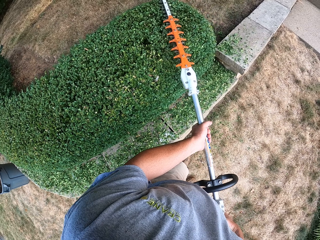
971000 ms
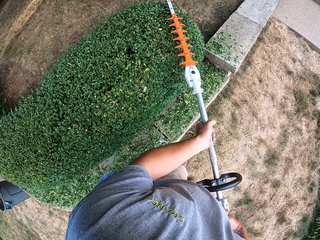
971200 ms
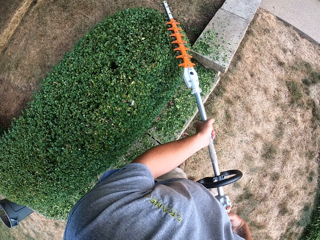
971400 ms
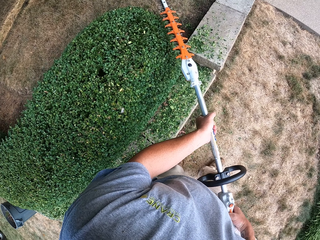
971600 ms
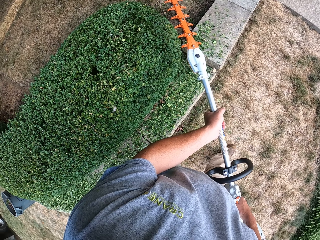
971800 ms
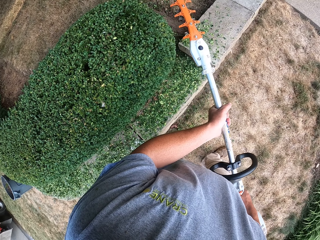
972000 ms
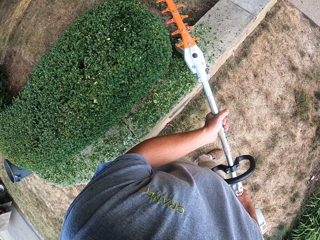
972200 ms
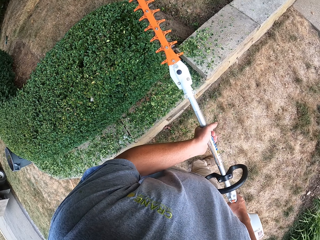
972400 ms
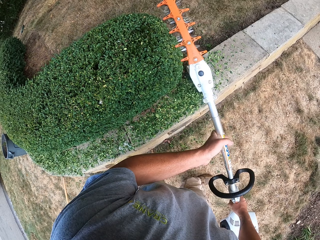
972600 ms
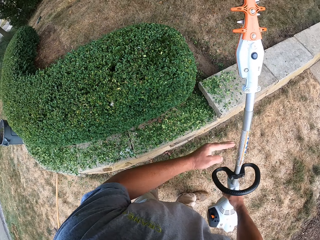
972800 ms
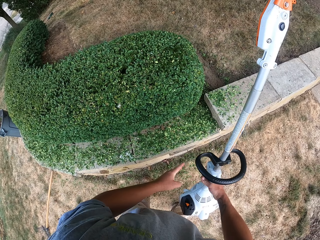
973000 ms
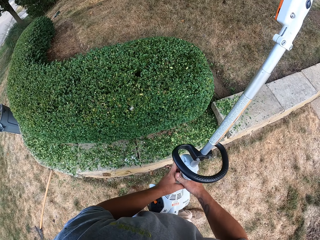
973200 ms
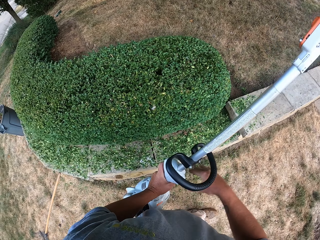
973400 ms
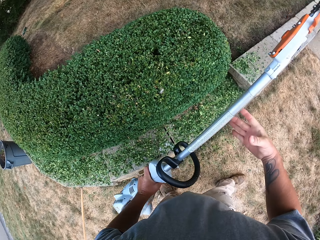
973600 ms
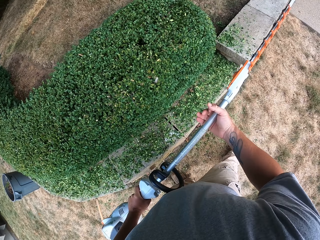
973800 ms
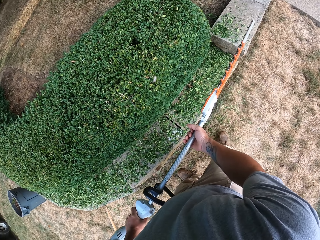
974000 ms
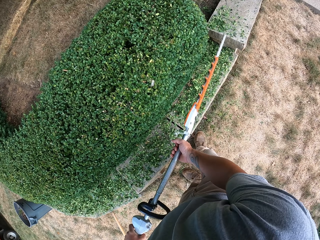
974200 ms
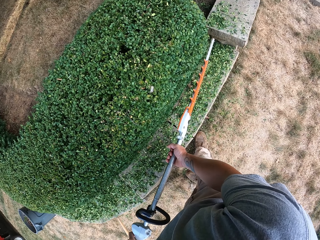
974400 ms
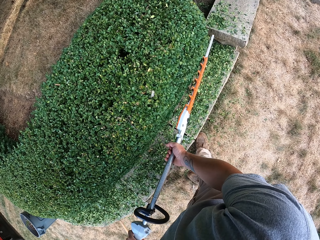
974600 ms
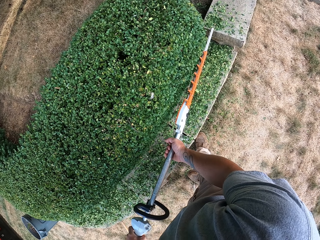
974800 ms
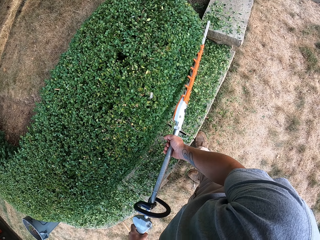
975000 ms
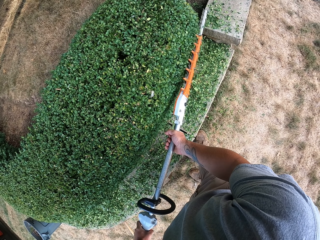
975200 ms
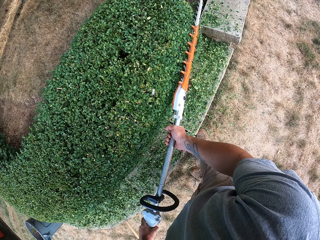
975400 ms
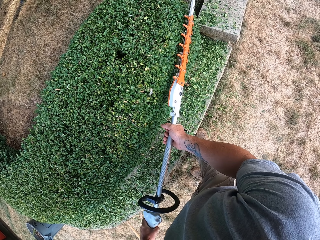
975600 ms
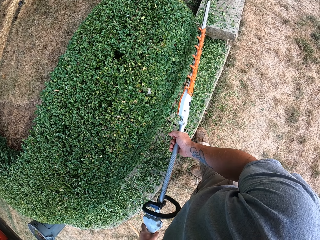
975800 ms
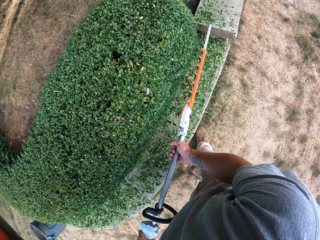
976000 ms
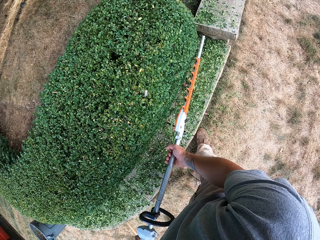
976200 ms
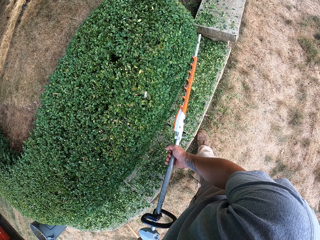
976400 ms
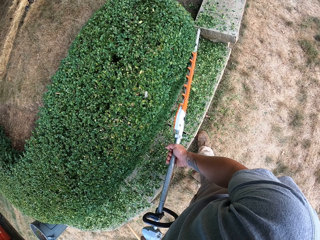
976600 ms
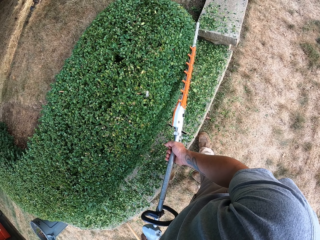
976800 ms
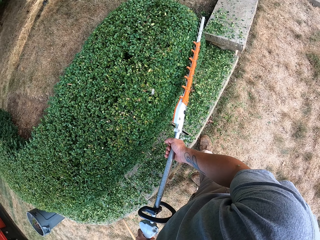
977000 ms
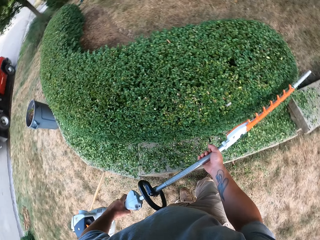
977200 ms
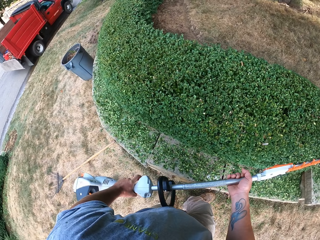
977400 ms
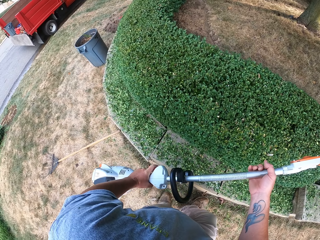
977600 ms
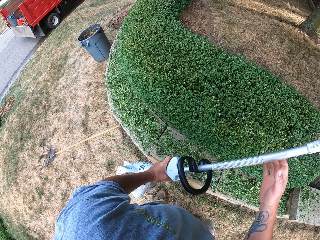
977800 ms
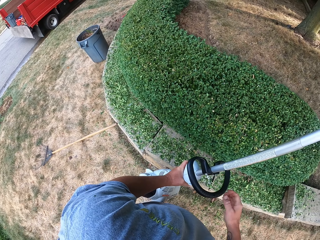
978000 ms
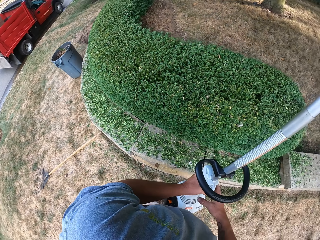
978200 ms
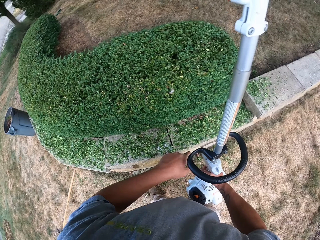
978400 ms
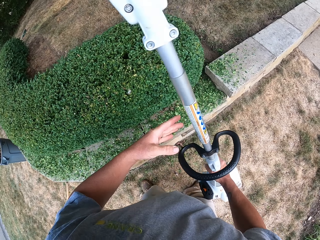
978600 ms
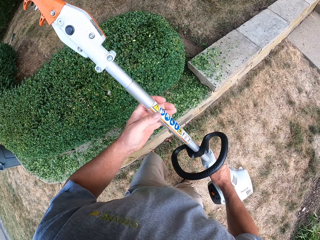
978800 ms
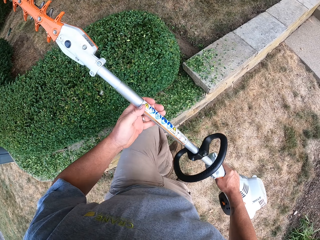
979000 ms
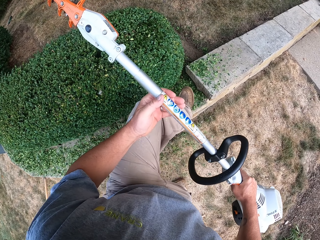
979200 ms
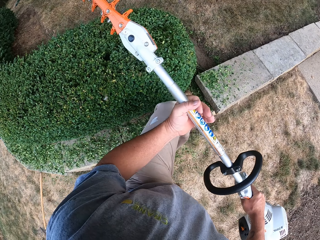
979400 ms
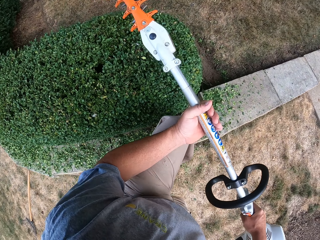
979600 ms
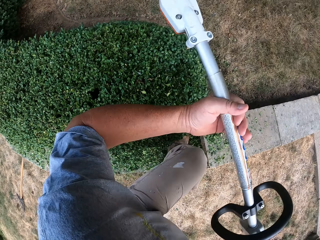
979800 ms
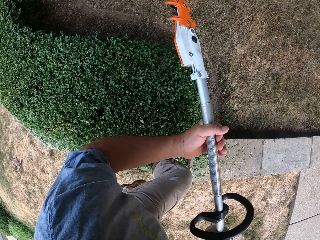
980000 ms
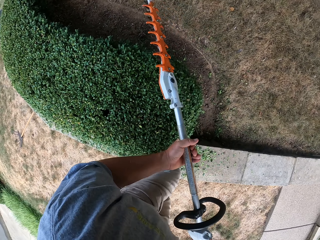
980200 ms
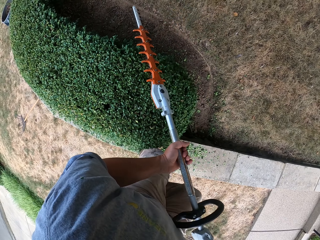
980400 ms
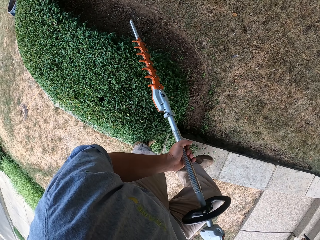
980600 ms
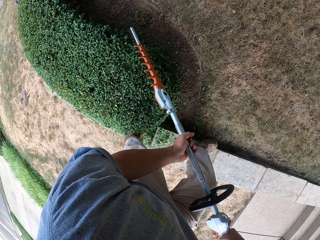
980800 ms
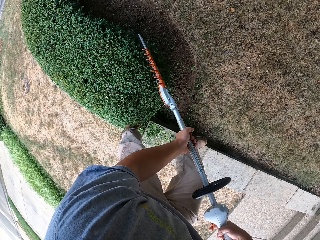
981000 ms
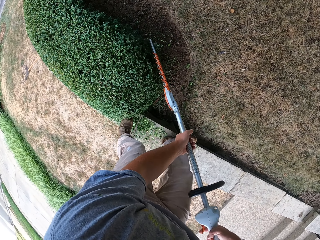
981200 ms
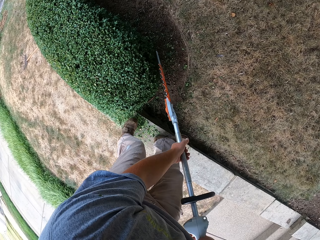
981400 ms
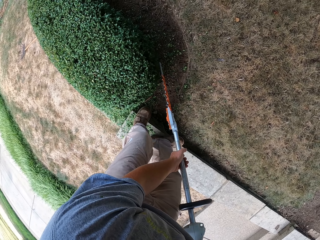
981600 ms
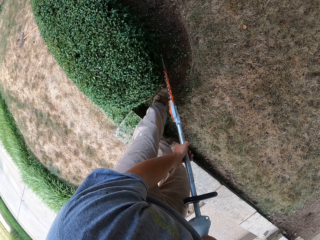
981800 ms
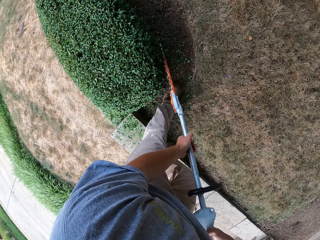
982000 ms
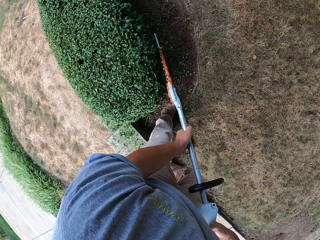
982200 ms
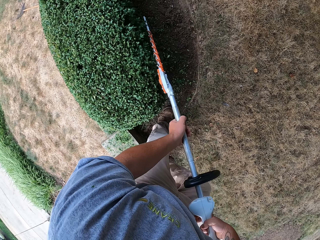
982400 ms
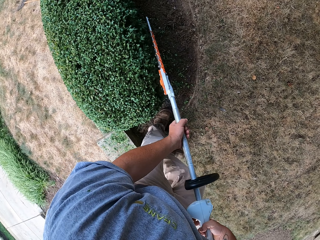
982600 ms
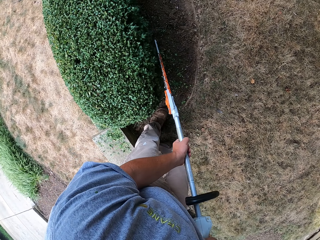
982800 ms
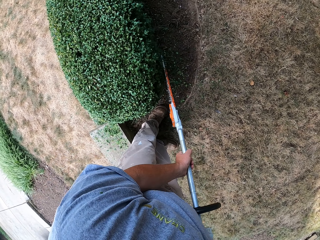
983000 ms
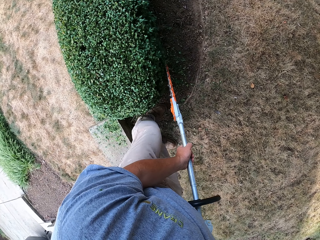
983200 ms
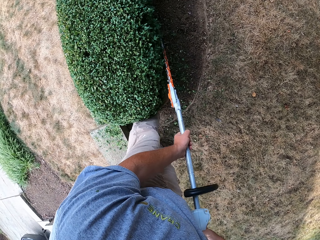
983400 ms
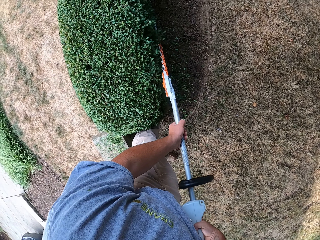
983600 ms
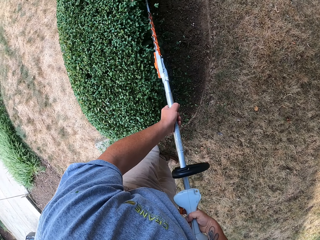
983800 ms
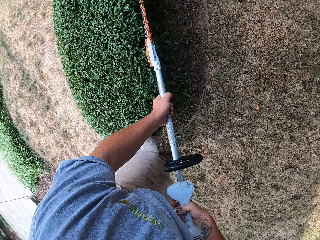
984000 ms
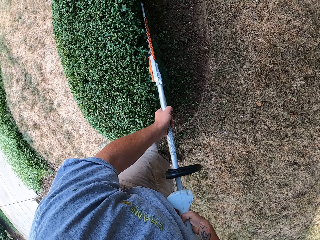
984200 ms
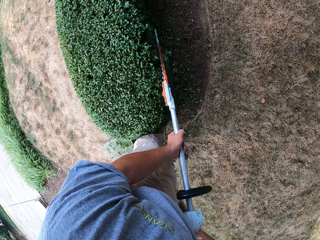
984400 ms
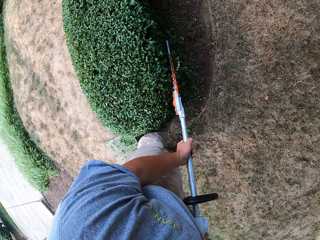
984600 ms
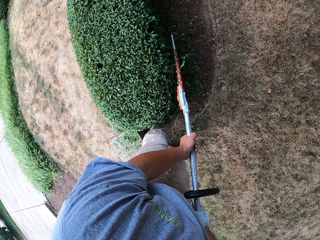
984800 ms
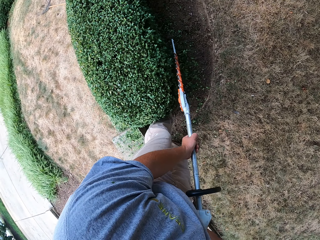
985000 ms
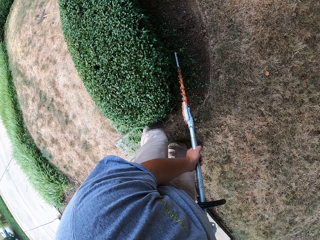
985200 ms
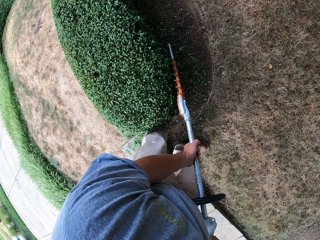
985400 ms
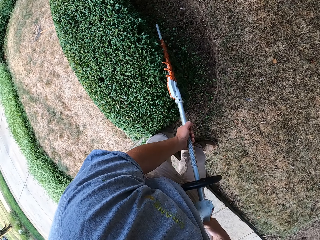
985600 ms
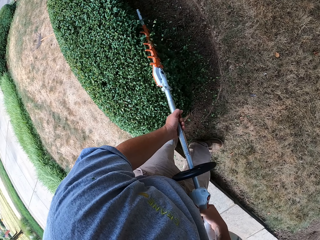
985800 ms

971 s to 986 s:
The camera wearer removes the grass trimmer from the flower bed, lifts the grass trimmer up, and releases one hand from the grass trimmer. They change the grass trimmer from the right hand to the left hand and hold the grass trimmer with two hands. They move the grass trimmer towards the flower bed and trim the flower bed. They remove the grass trimmer from the flower bed, release one hand from the grass trimmer, and change the grass trimmer from the left to the right hand. They hold the grass trimmer with two hands. They step up to the retaining wall and trim the flower bed.

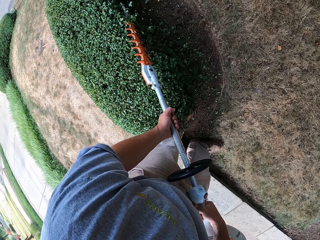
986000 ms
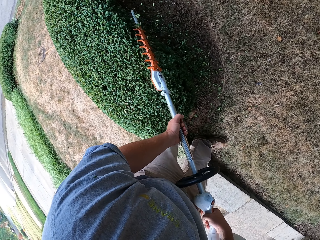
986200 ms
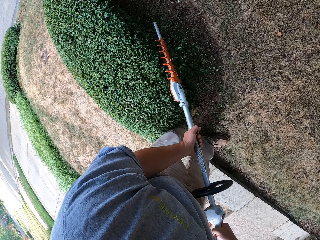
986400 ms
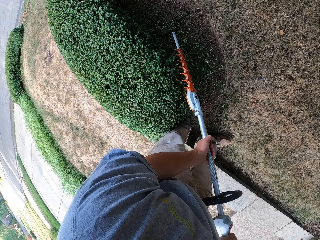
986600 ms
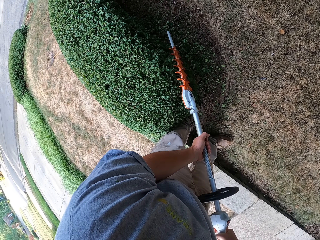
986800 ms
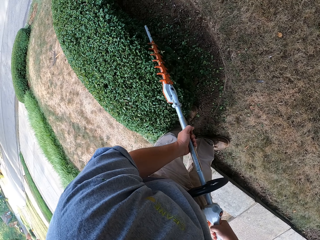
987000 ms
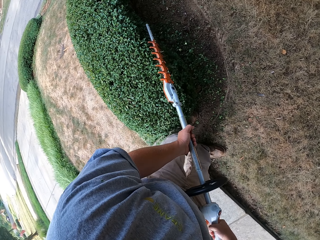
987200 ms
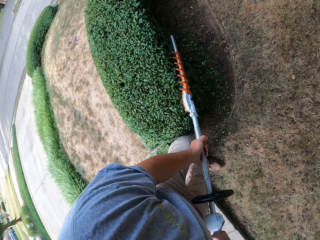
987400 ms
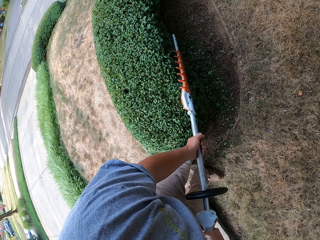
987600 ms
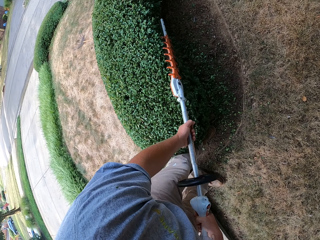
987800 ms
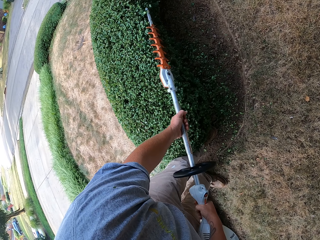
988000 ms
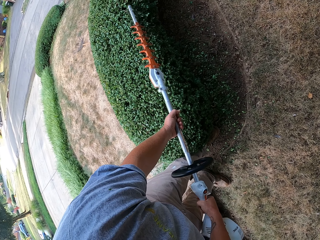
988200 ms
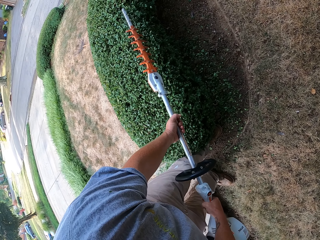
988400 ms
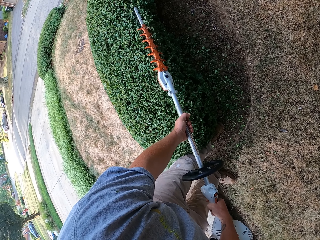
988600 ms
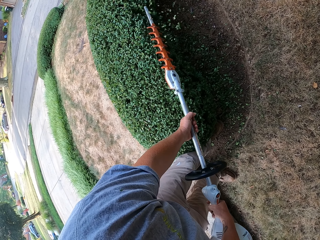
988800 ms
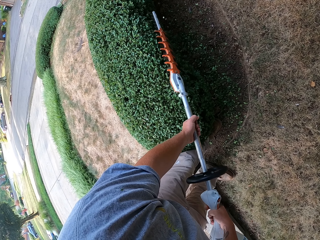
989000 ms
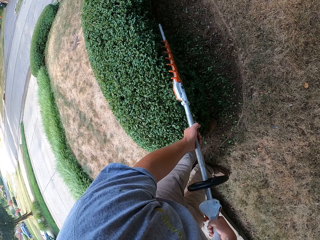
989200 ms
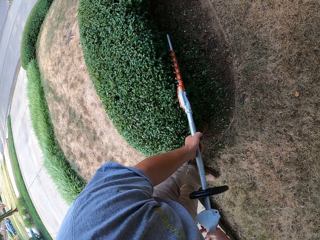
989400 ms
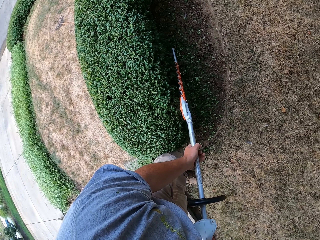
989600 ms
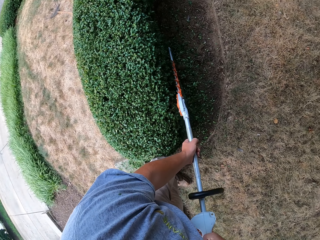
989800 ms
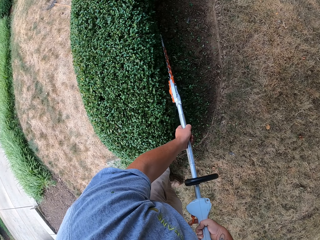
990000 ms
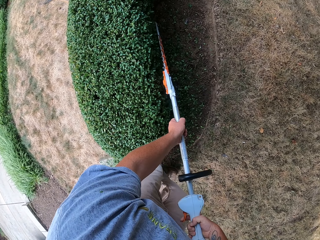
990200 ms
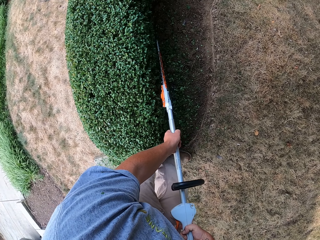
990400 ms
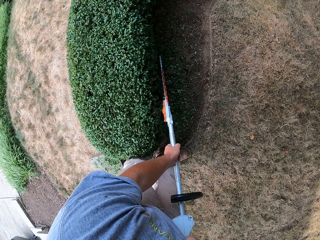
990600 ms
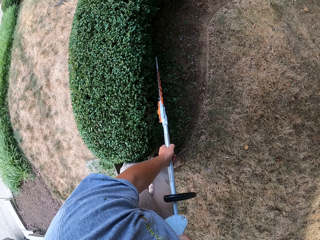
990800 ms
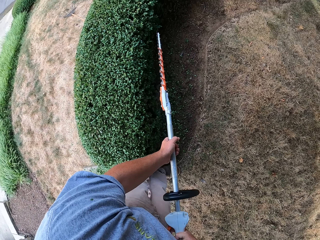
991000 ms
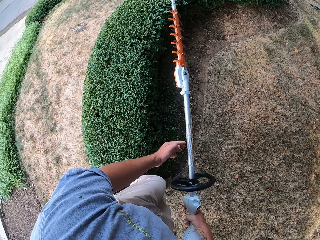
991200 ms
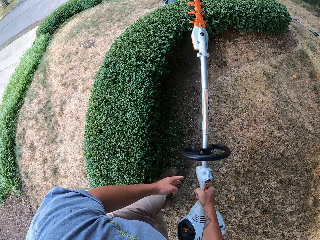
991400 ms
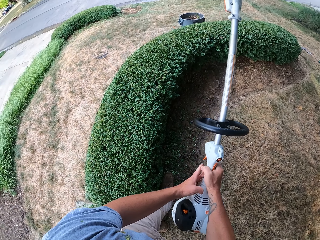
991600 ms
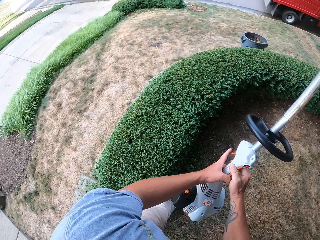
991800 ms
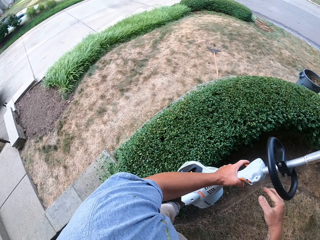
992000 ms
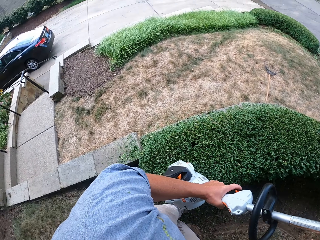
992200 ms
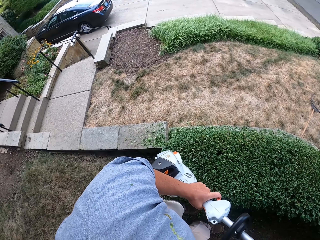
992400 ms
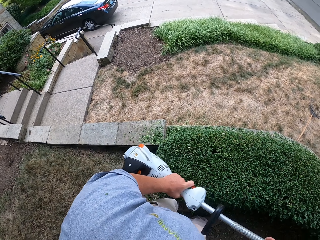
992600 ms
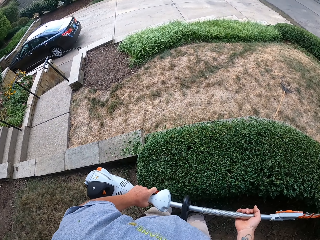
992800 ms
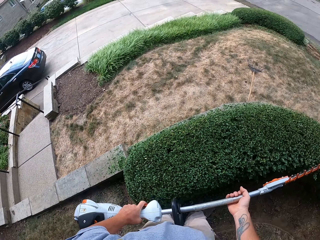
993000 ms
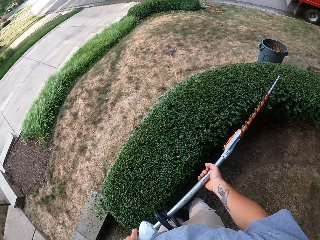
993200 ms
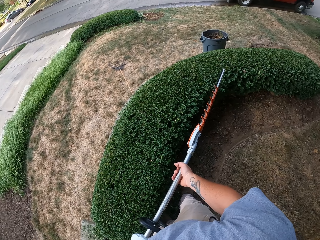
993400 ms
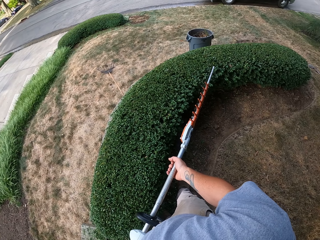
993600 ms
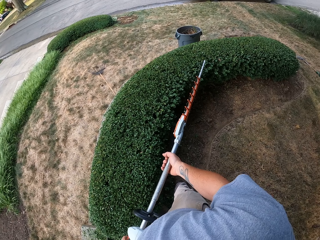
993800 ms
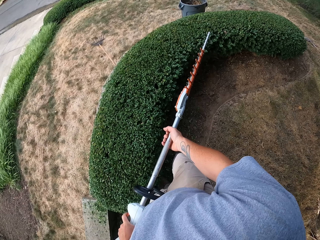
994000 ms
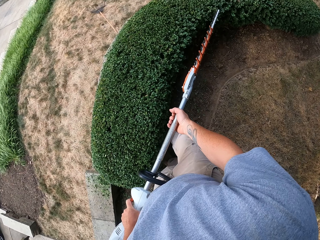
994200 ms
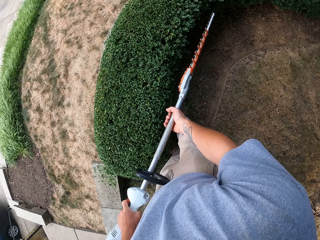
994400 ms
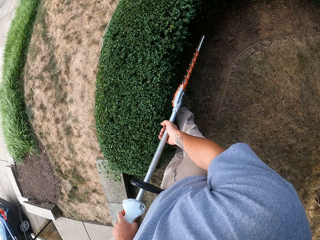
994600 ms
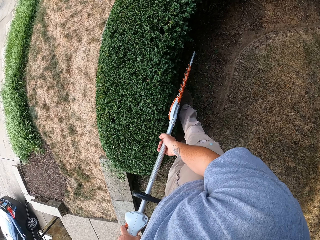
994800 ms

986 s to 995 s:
The camera wearer removes the grass trimmer from the flower bed and changes the grass trimmer from the right hand to the left hand. They hold the grass trimmer with two hands.
